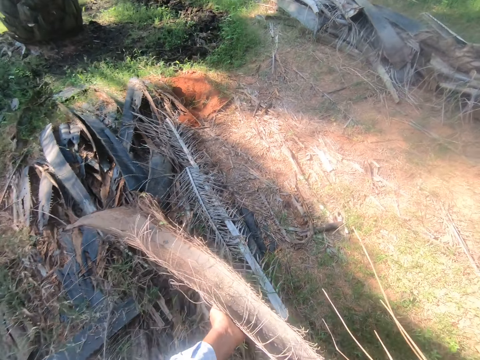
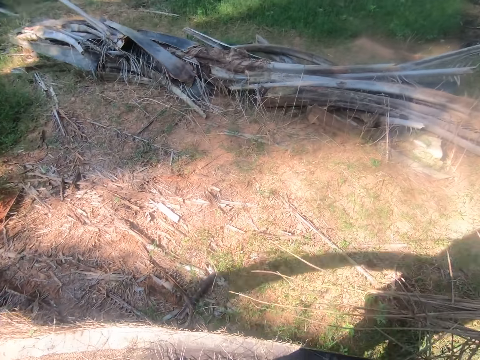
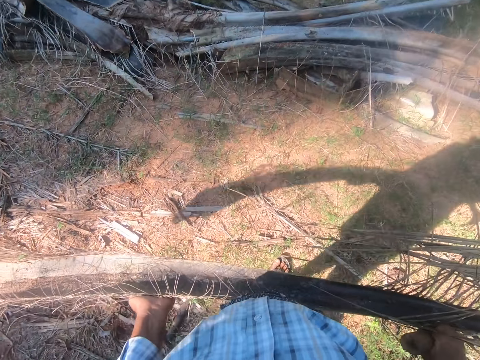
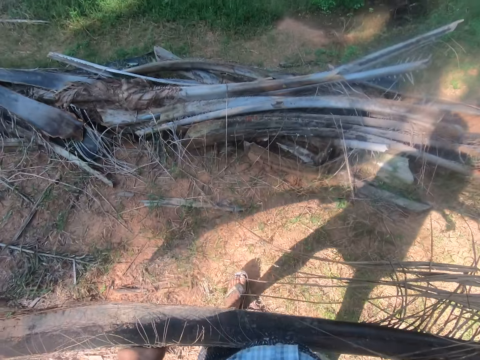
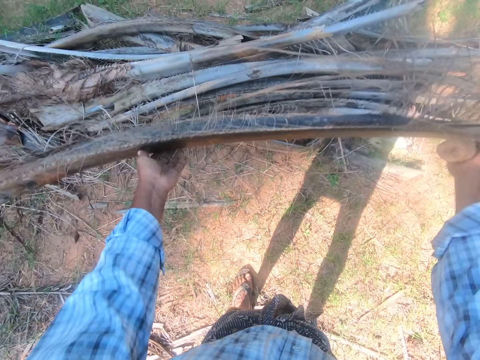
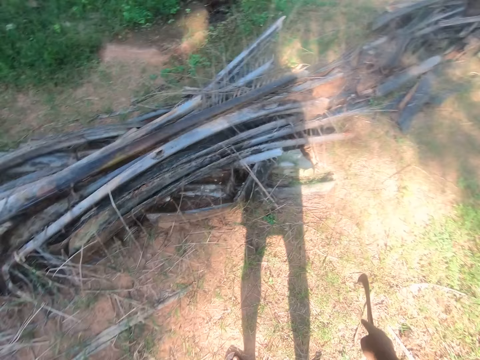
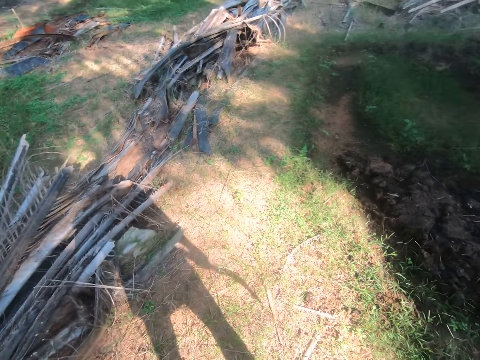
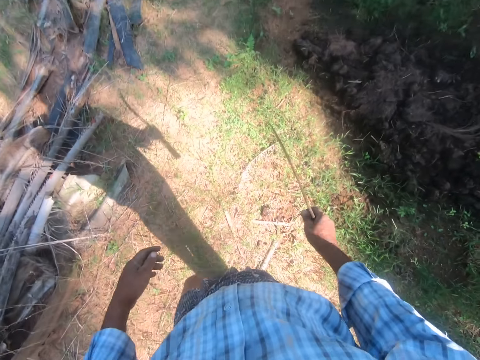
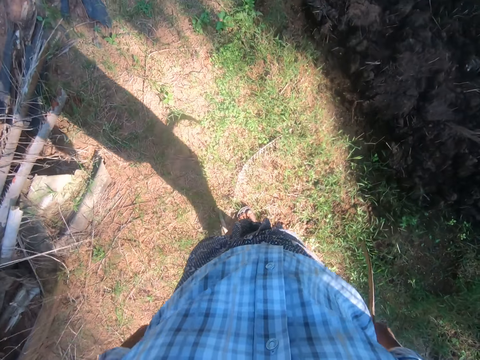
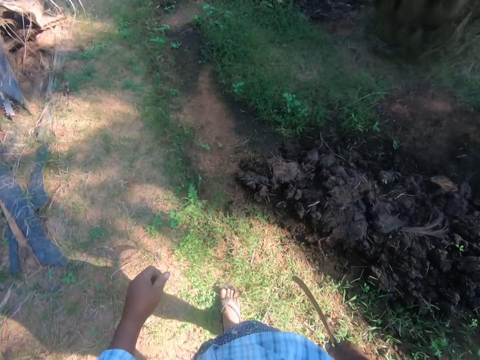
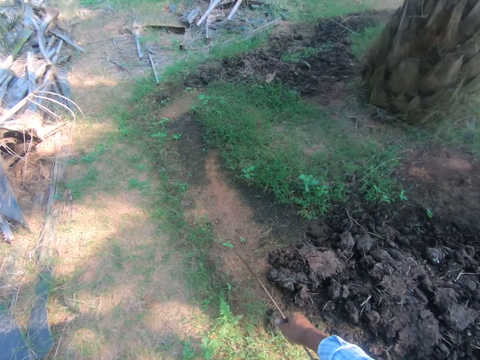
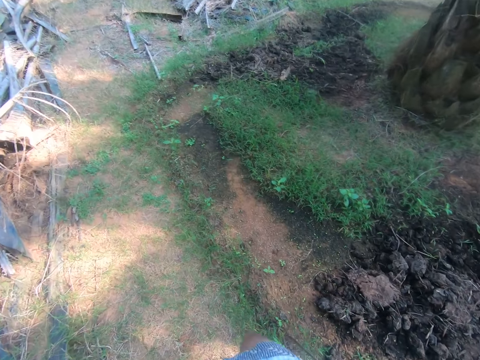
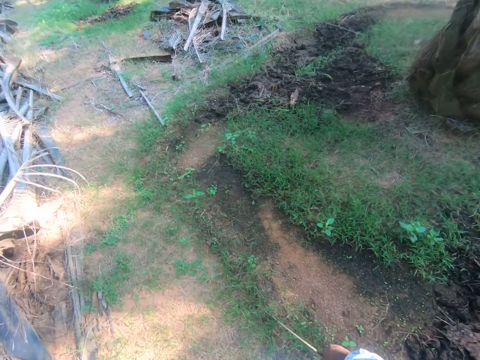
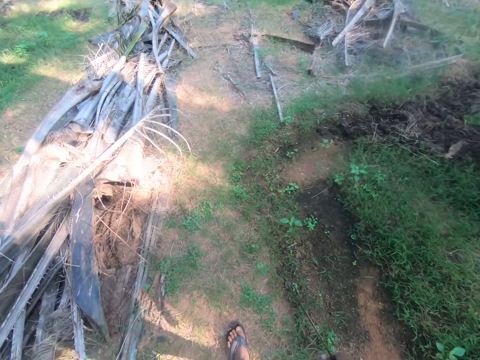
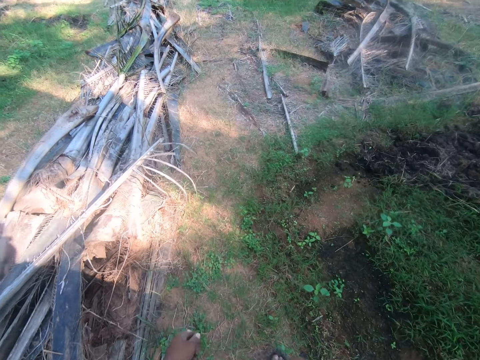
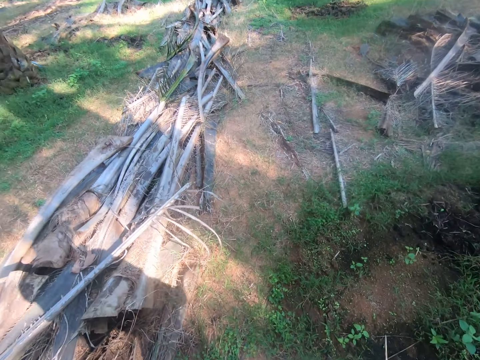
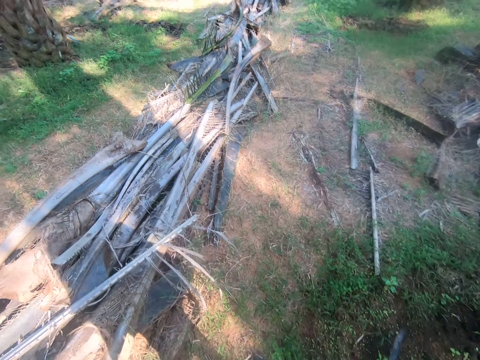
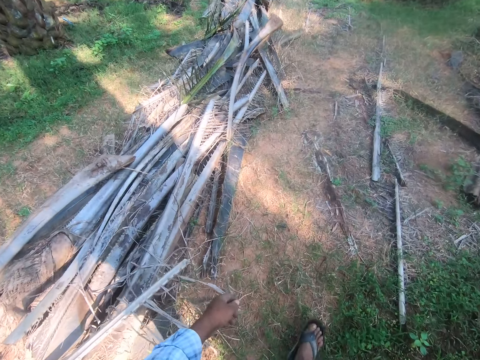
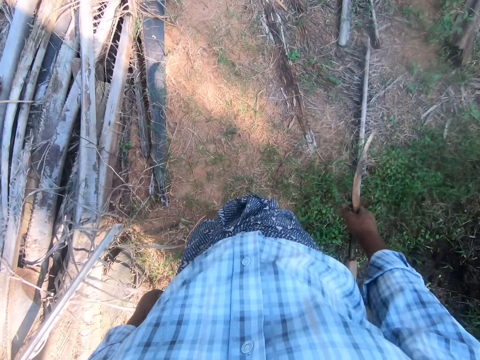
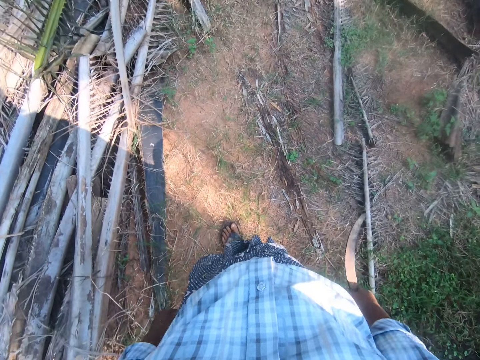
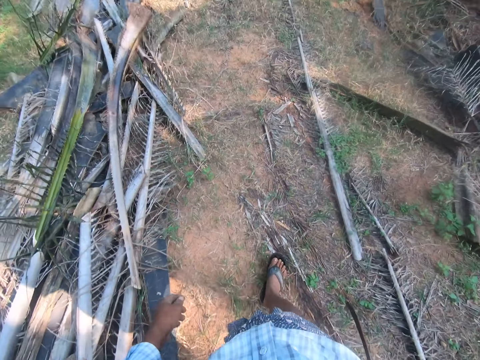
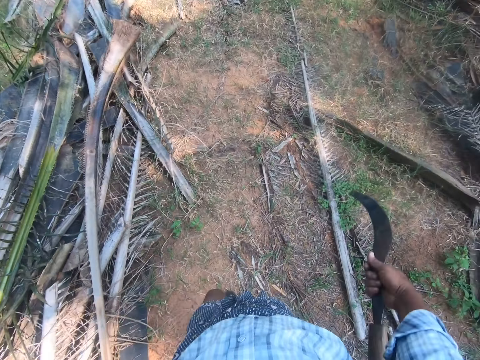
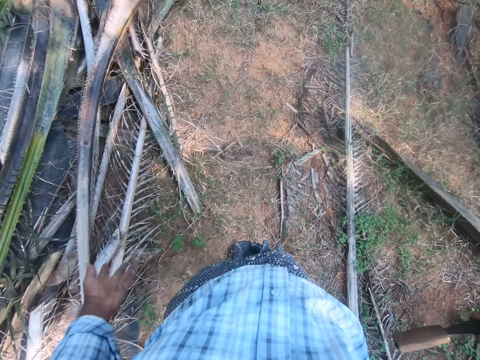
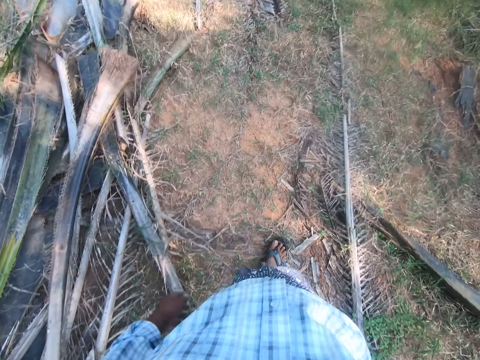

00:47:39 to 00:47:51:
The camera wearer throws the palm leaf. They drop the rachis on the heap of rachises. They walk around. A man converses. The camera wearer converses.

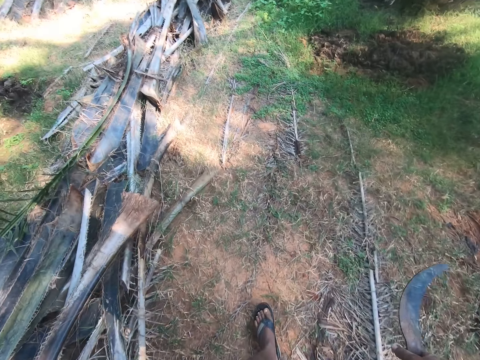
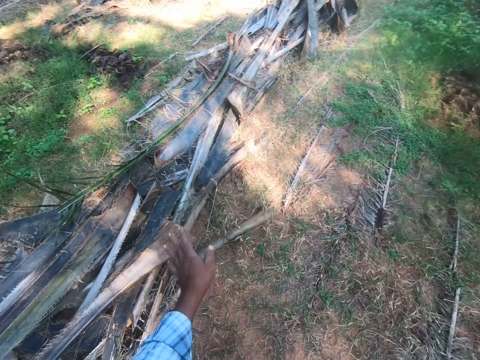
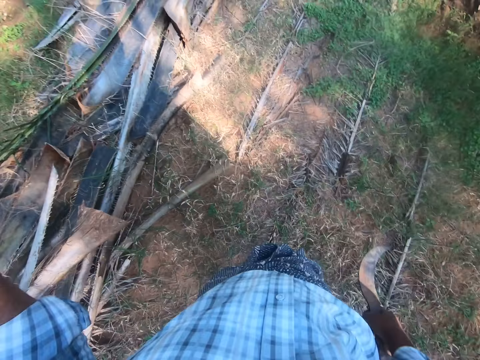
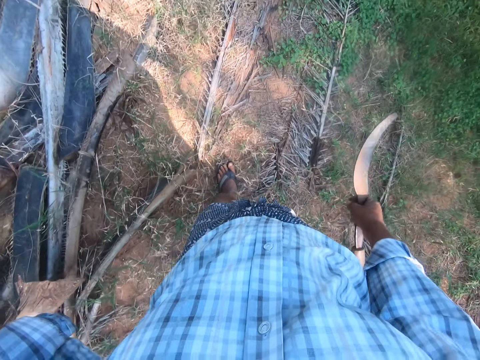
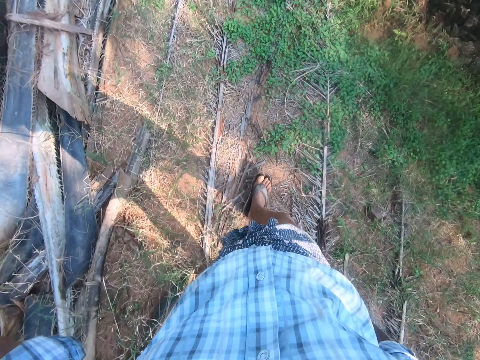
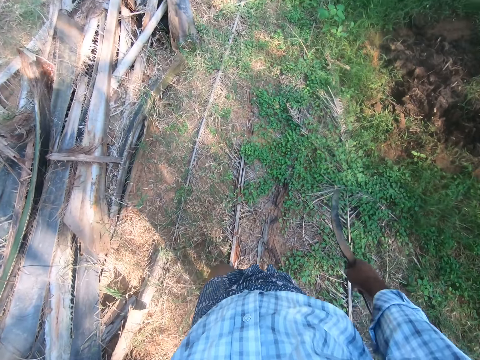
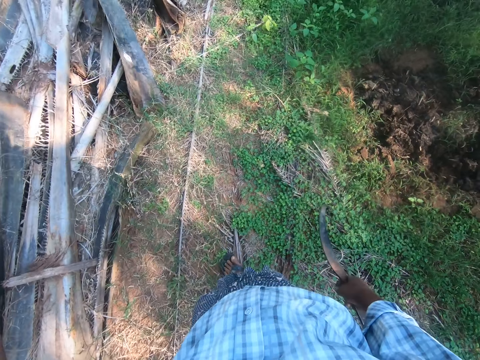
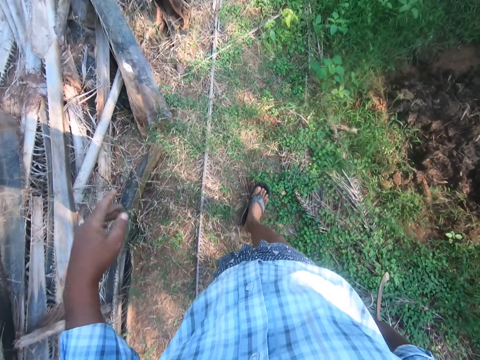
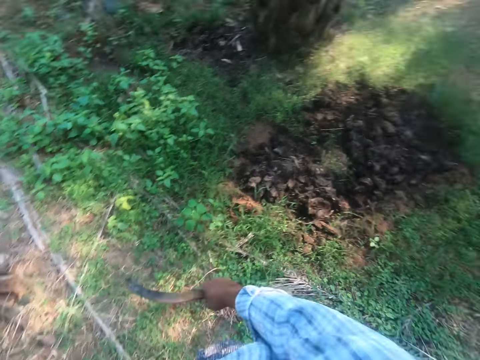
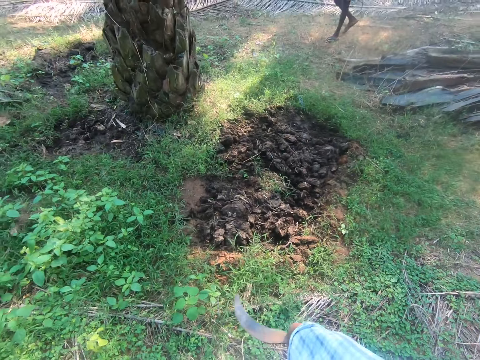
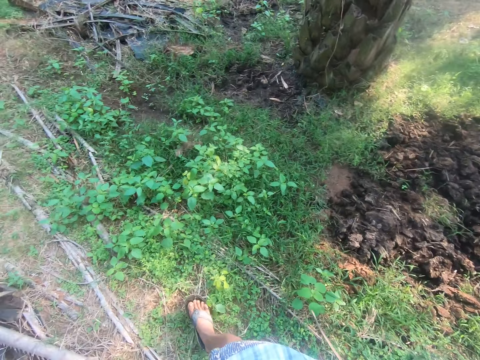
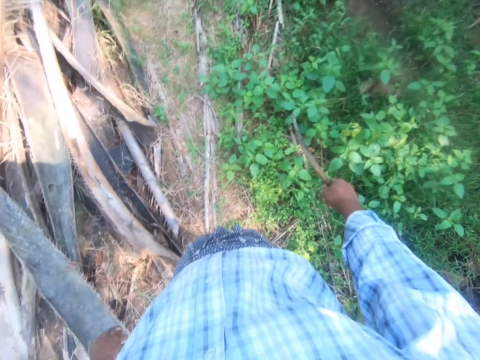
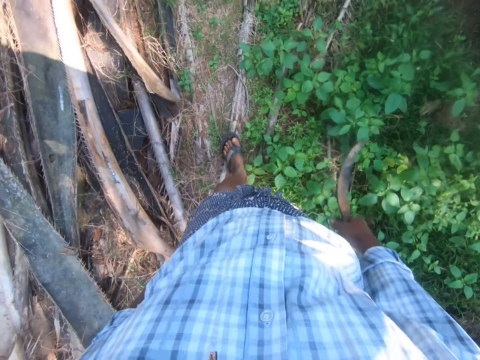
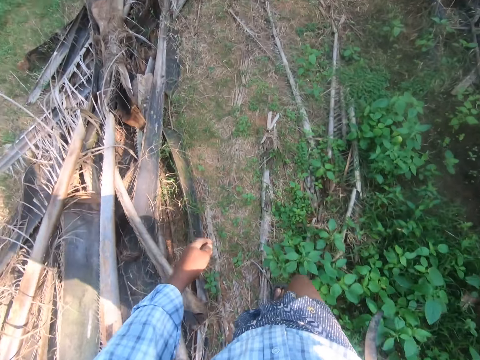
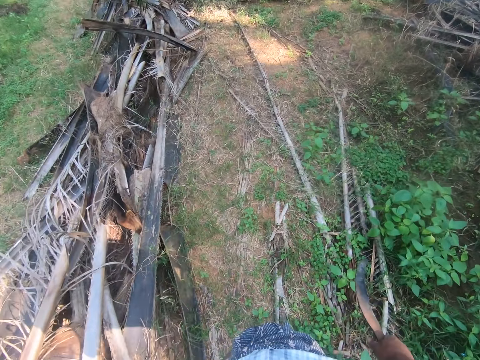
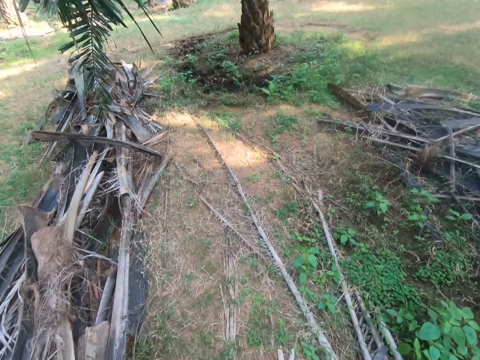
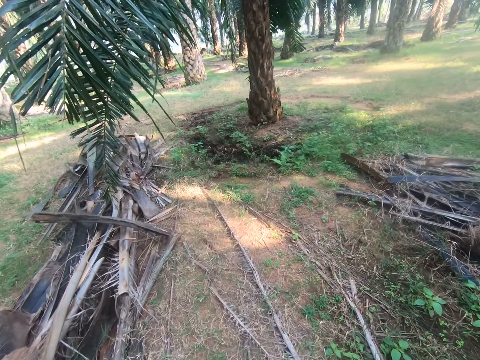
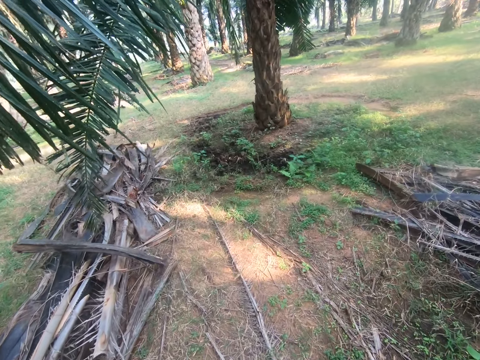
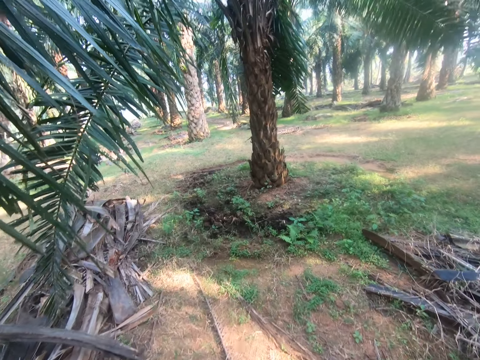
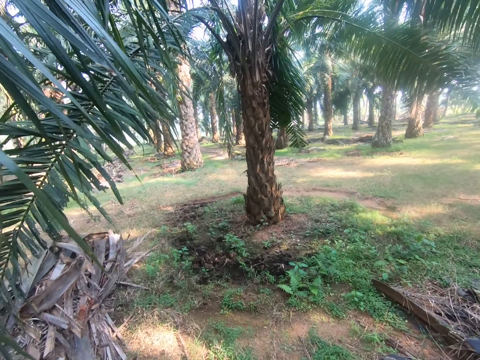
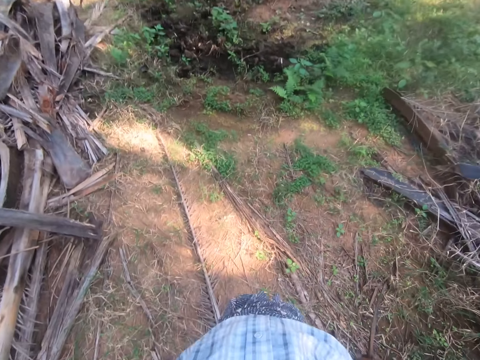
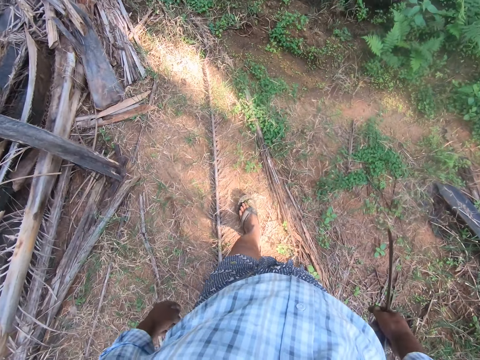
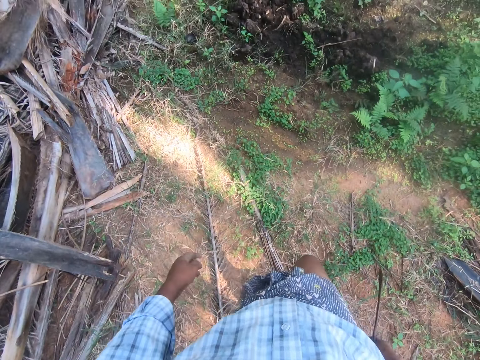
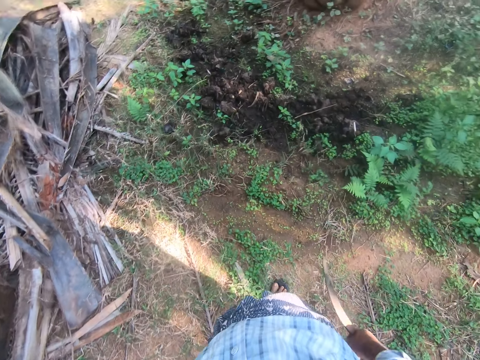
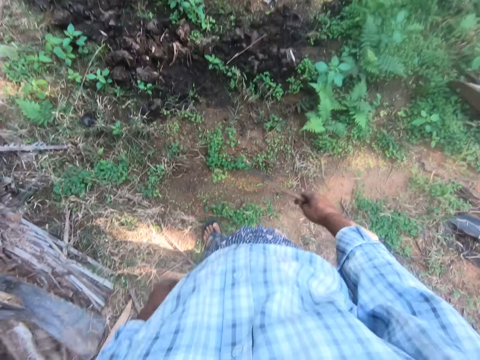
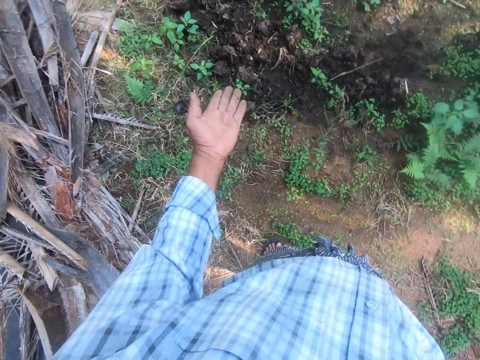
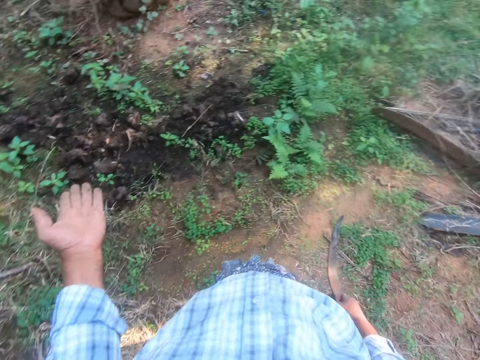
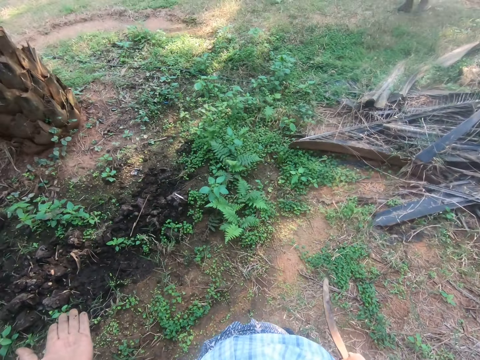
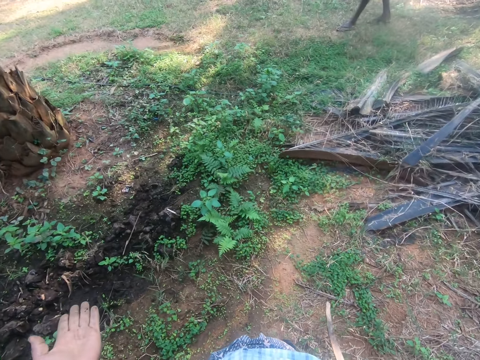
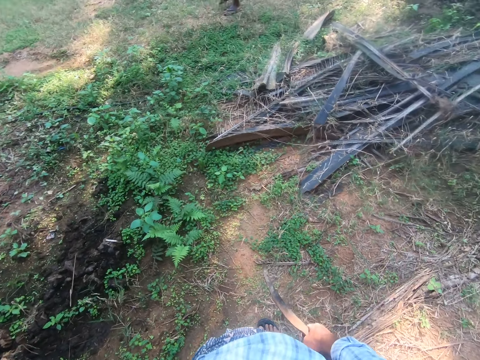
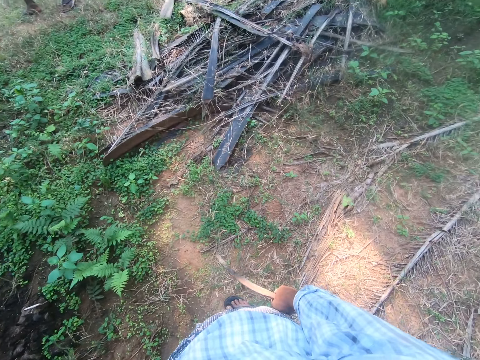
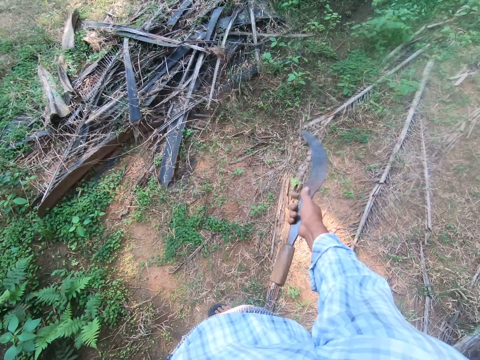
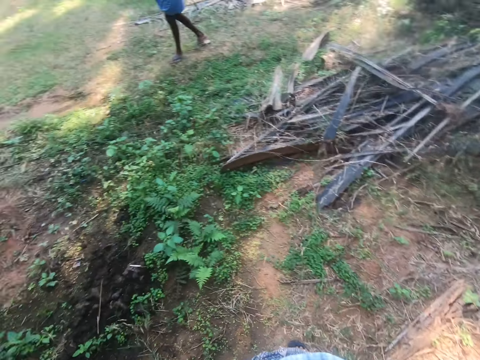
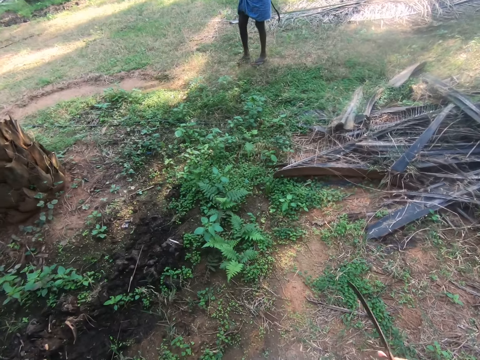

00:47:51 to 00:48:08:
The camera wearer lifts the hand. A man converses with the camera wearer. The man walks around. The camera wearer converses with the man. They point with the hand. The man walks around. The camera wearer converses with the man and moves the sickle.
